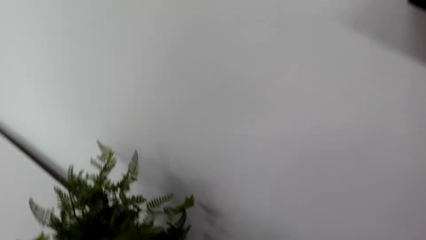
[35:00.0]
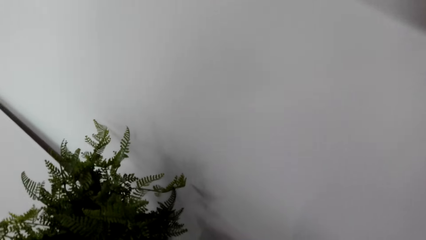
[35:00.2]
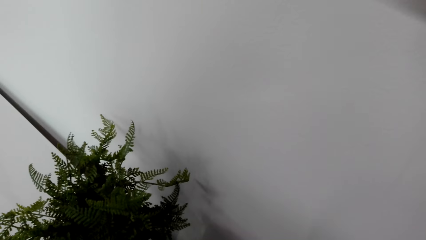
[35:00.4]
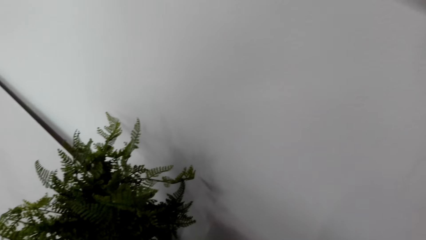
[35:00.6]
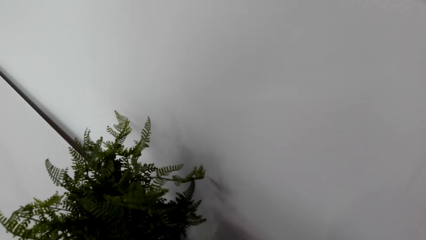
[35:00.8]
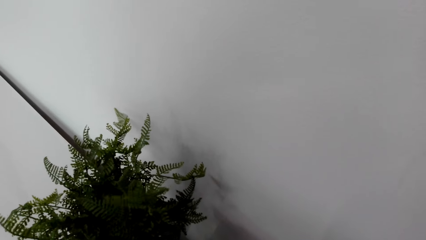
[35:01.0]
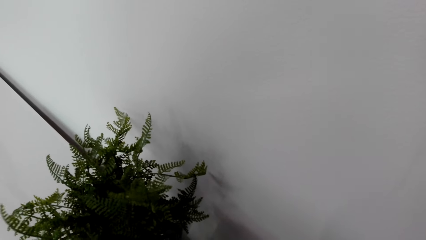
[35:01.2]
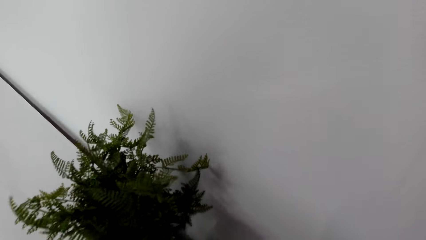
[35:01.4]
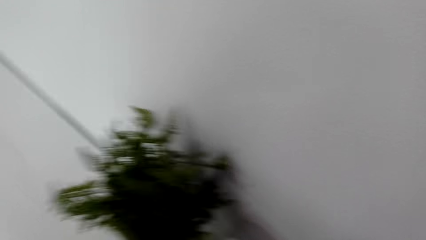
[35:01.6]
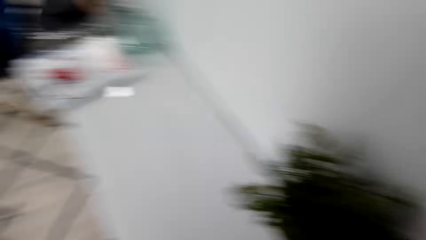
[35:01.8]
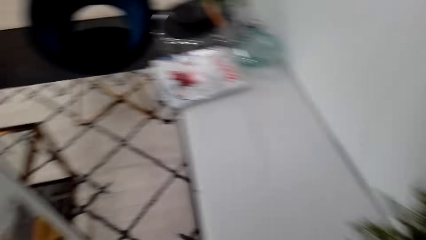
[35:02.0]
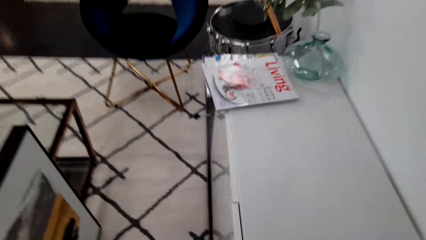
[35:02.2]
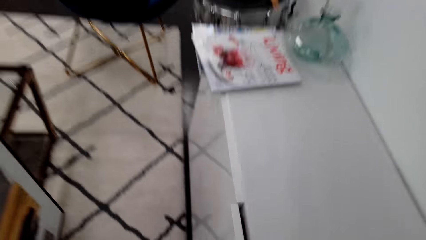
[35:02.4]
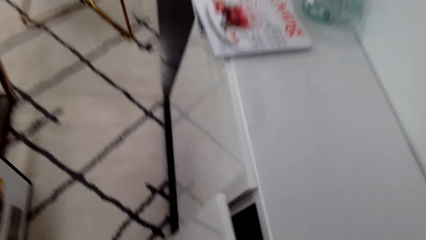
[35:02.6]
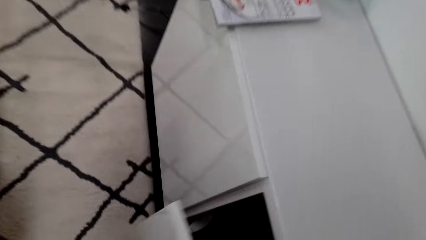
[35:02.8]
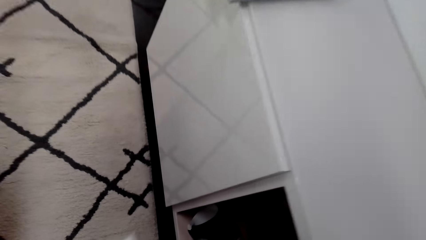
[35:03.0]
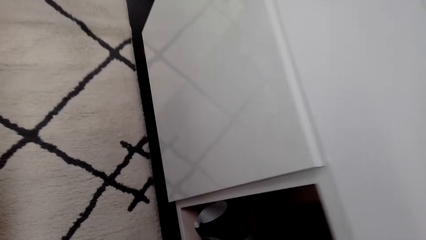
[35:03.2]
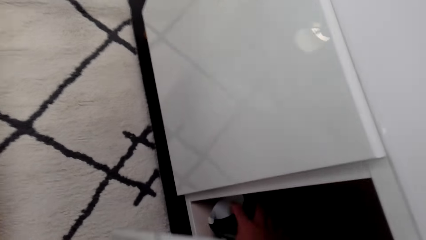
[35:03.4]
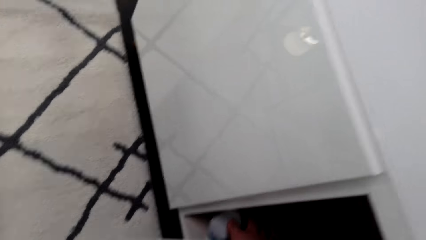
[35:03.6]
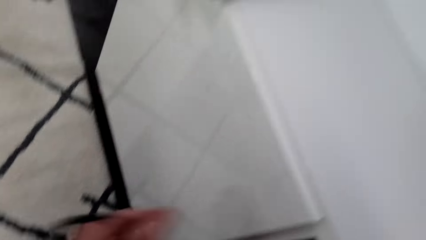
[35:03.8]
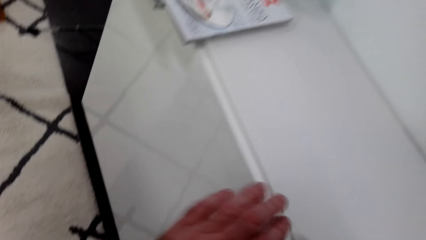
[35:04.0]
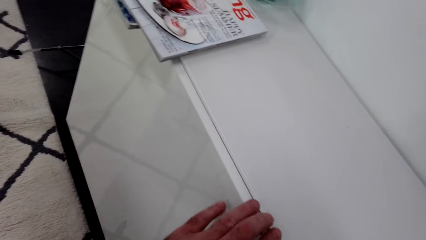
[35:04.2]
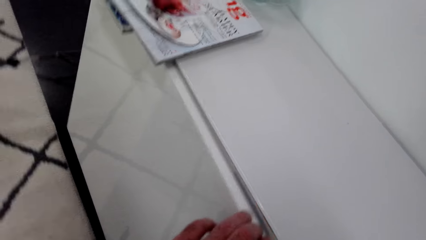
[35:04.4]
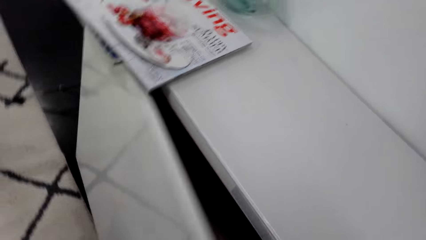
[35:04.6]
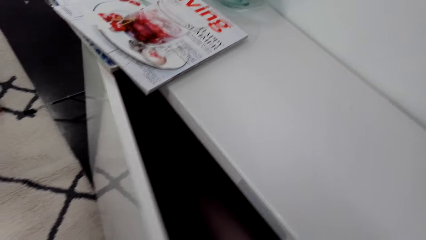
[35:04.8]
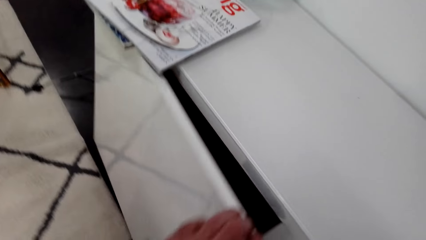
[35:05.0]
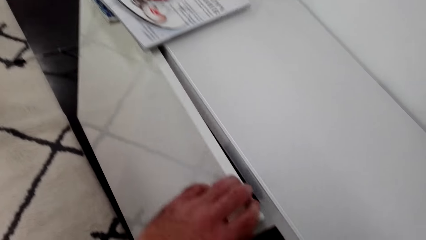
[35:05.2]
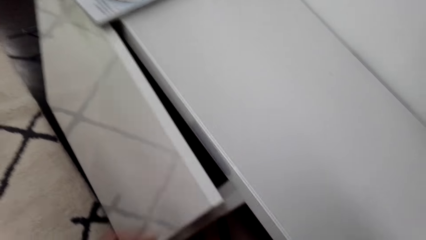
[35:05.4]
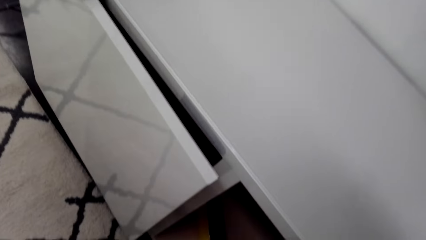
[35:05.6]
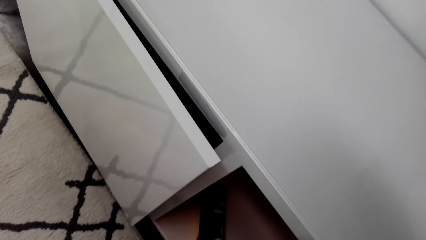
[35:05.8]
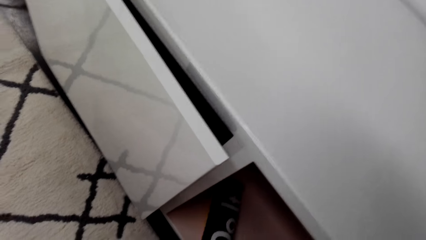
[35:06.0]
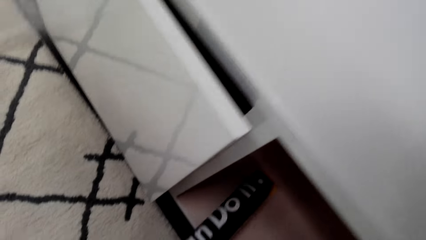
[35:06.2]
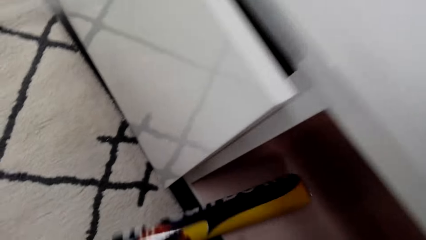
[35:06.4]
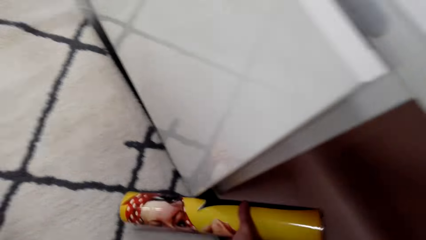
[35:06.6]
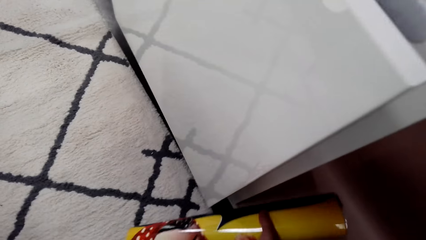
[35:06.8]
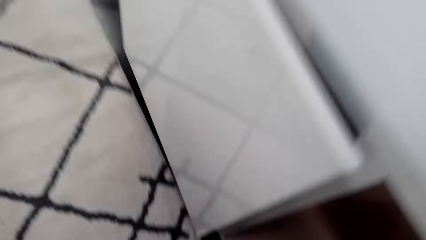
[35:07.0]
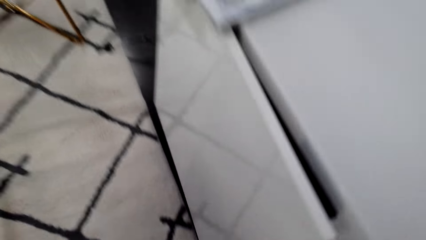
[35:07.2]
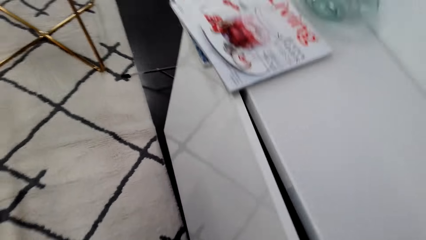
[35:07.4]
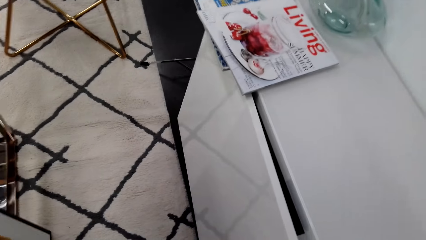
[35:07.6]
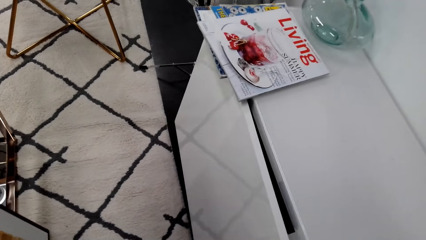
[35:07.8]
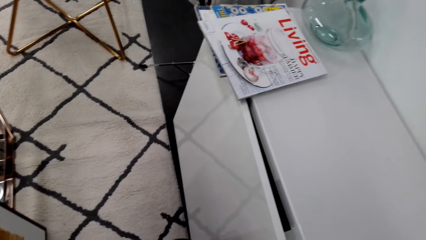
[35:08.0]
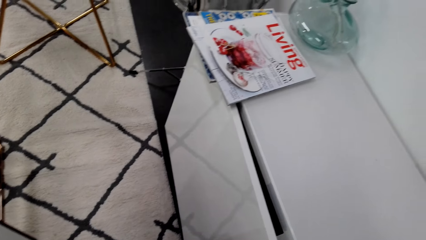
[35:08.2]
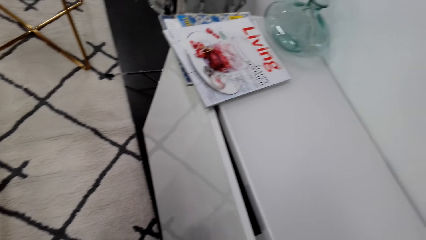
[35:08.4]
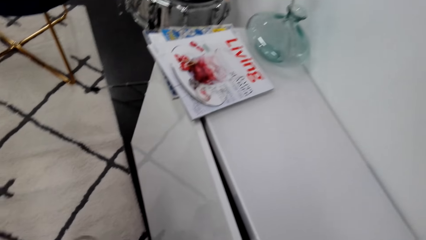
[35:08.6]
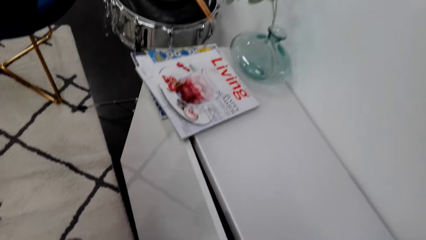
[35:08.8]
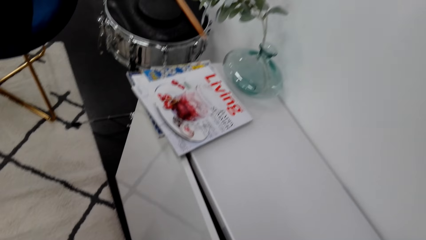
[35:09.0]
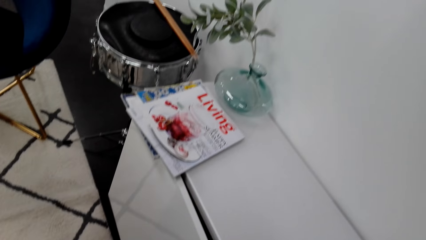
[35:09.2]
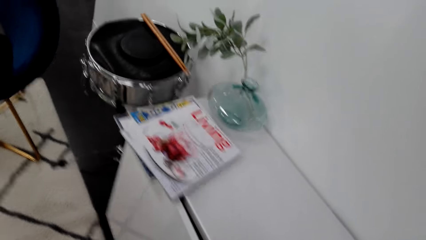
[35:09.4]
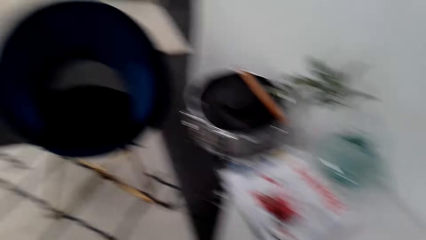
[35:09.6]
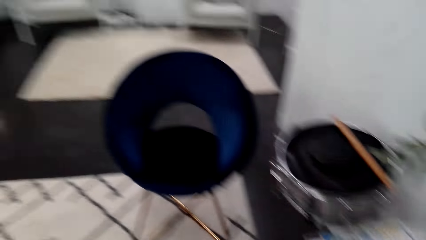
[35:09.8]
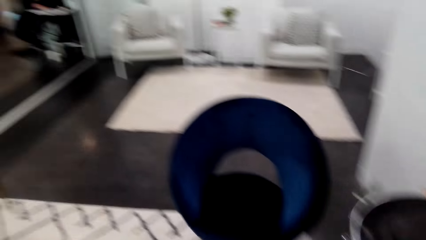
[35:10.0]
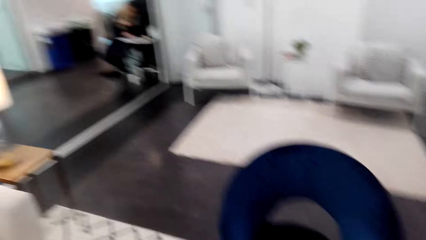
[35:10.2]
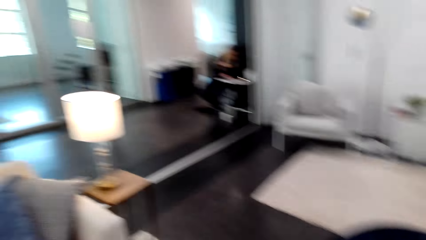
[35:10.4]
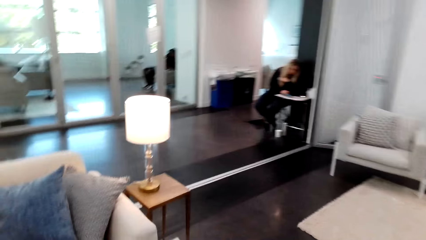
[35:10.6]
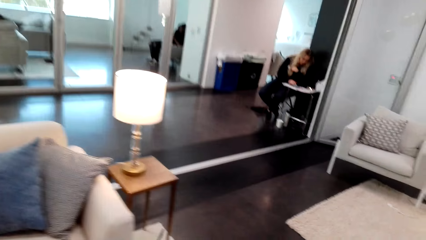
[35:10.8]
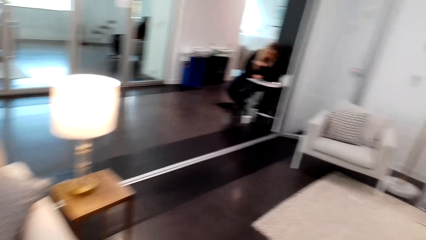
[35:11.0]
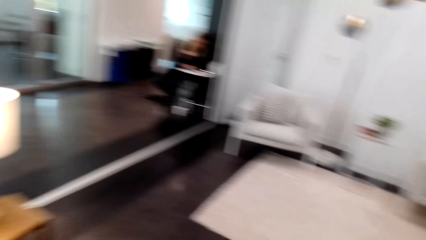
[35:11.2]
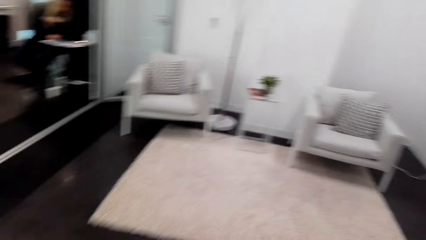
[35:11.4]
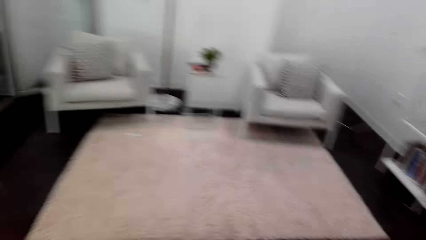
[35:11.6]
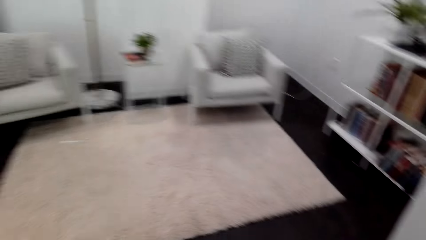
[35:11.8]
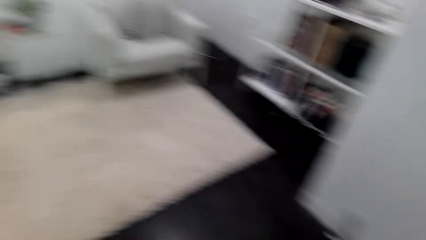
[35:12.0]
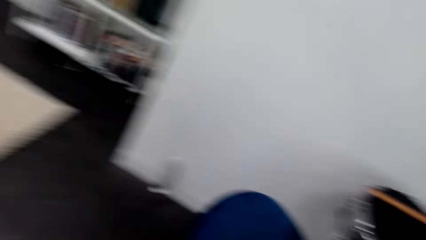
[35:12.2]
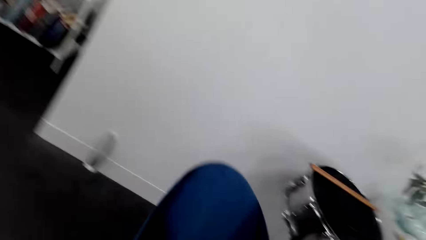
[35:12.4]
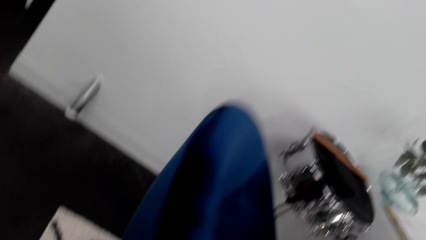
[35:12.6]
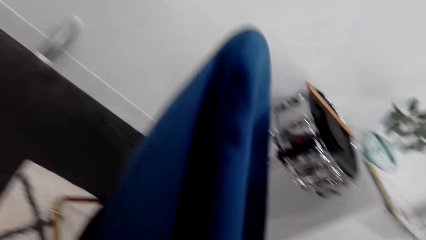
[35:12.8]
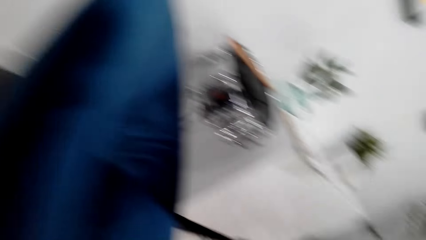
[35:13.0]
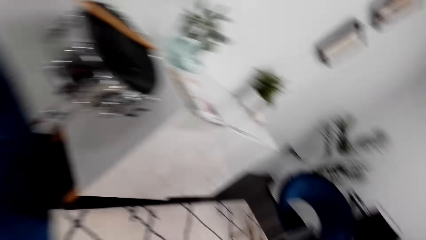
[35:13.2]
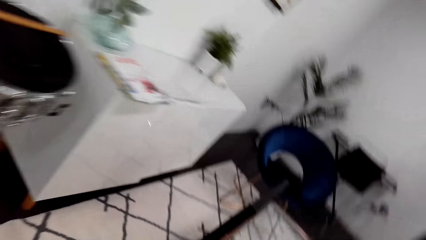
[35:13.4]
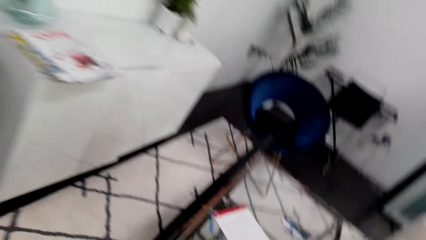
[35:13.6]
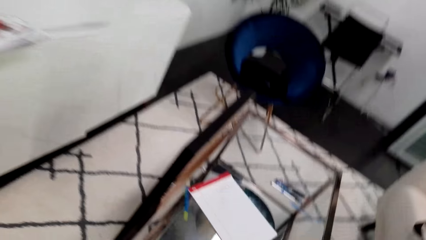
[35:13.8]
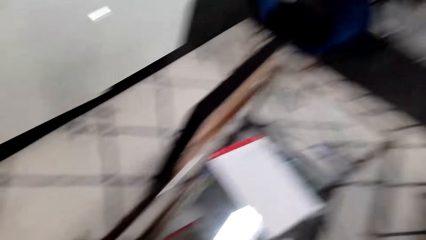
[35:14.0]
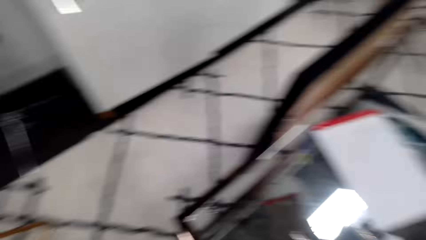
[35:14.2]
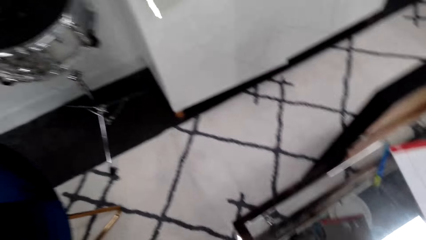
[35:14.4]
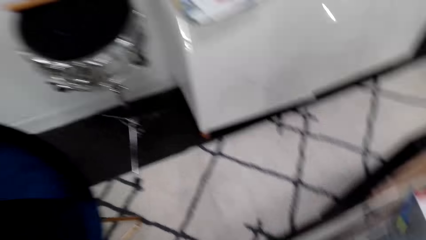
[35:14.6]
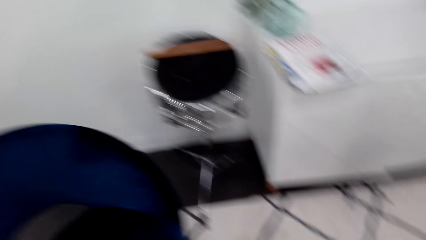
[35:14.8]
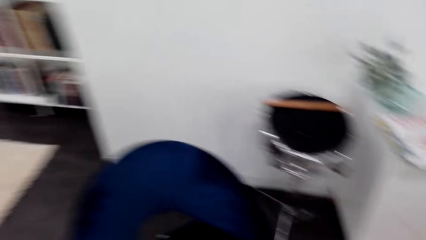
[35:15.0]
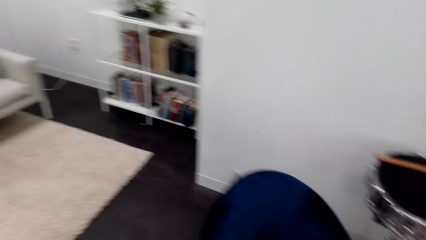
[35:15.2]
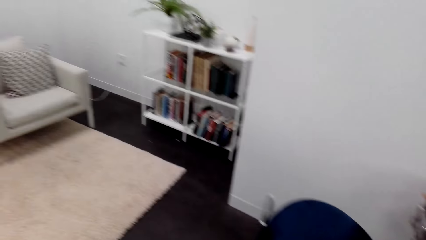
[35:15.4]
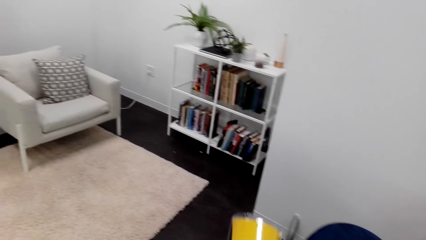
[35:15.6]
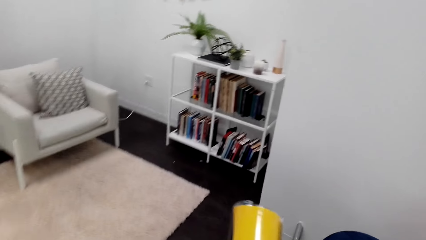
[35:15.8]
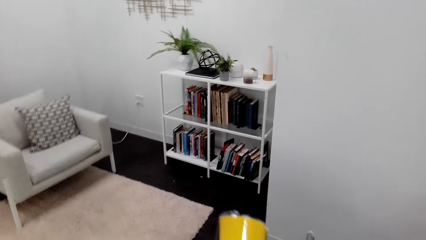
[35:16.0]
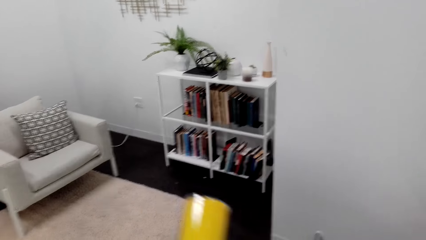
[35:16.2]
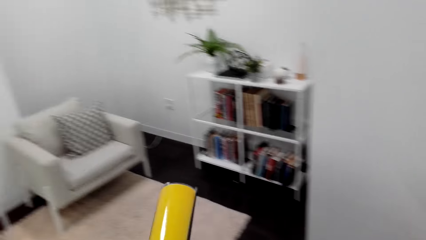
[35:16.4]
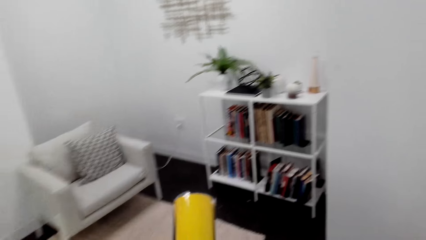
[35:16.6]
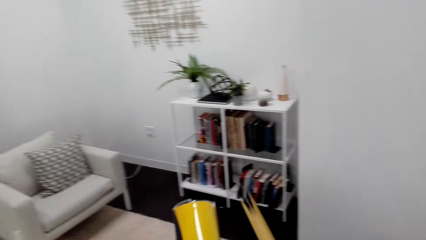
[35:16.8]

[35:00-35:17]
The camera wearer opens a cabinet. They remove a magazine or poster from the cabinet. They walk in a room.
